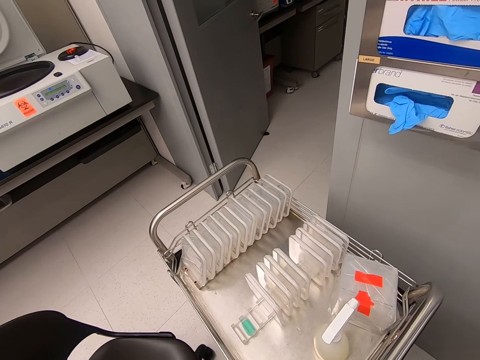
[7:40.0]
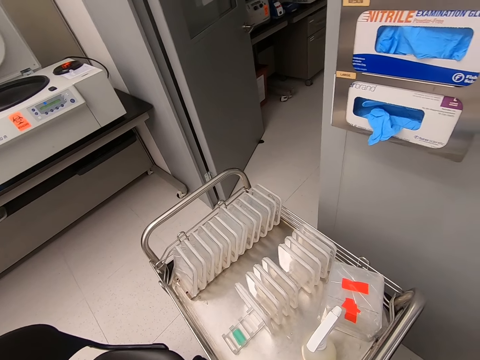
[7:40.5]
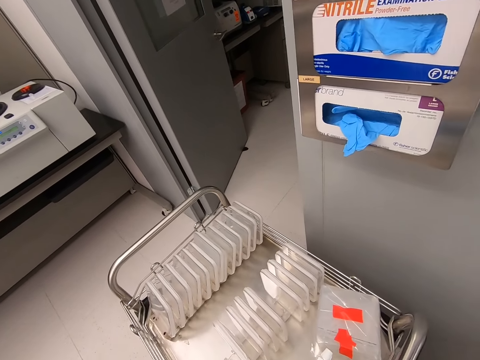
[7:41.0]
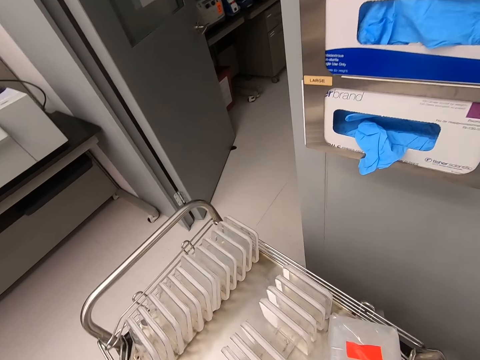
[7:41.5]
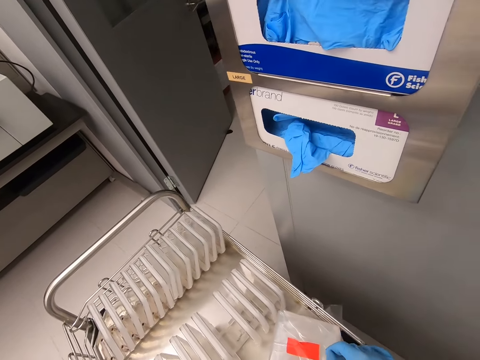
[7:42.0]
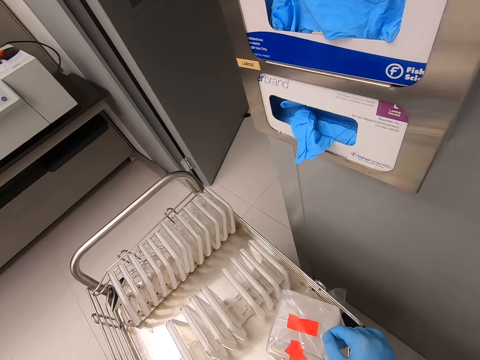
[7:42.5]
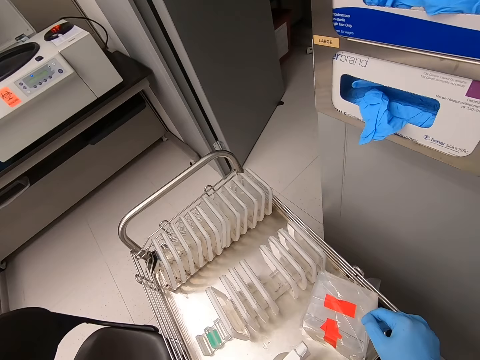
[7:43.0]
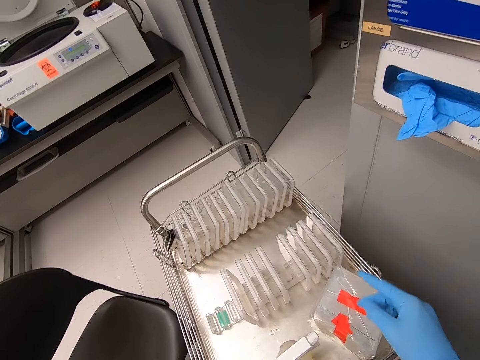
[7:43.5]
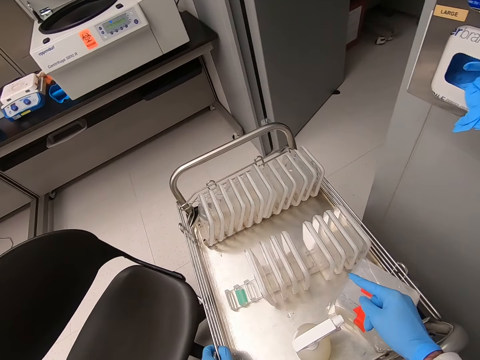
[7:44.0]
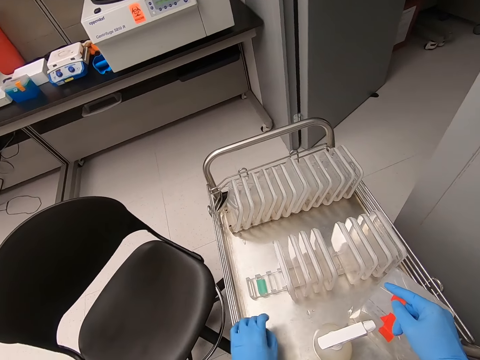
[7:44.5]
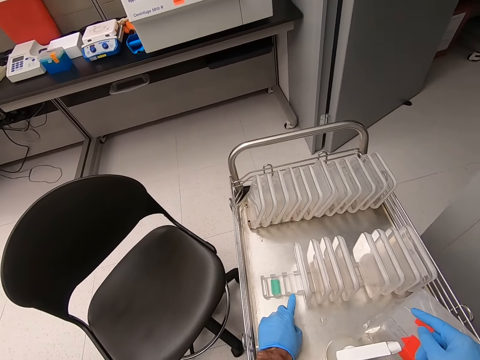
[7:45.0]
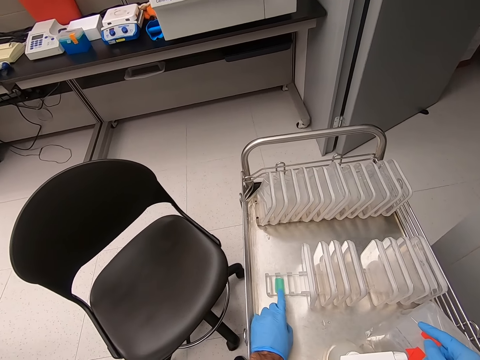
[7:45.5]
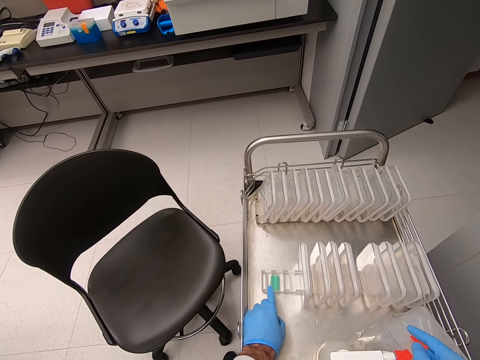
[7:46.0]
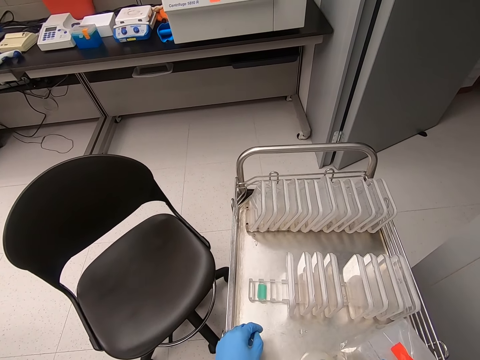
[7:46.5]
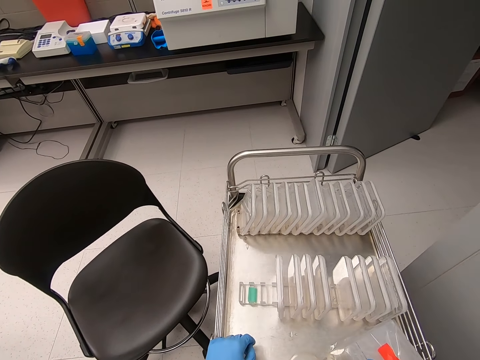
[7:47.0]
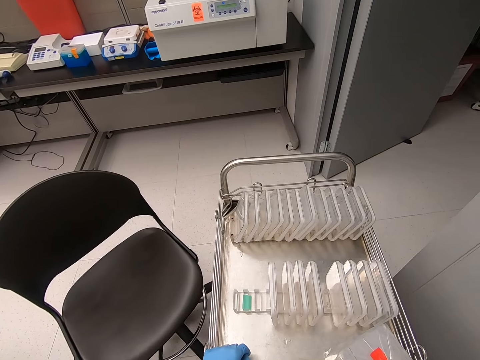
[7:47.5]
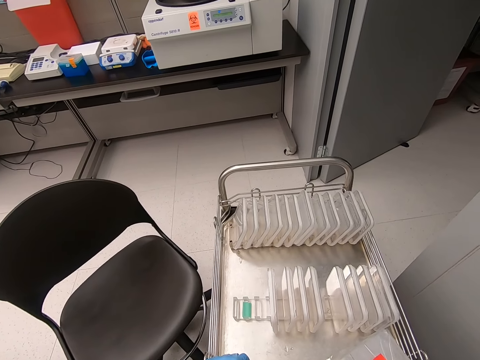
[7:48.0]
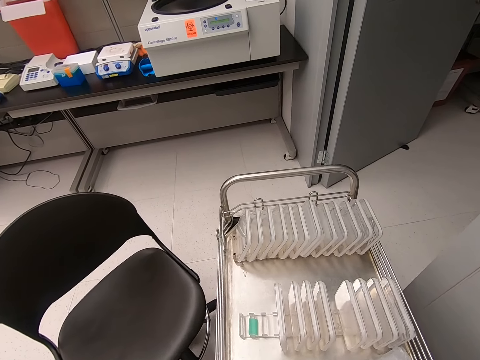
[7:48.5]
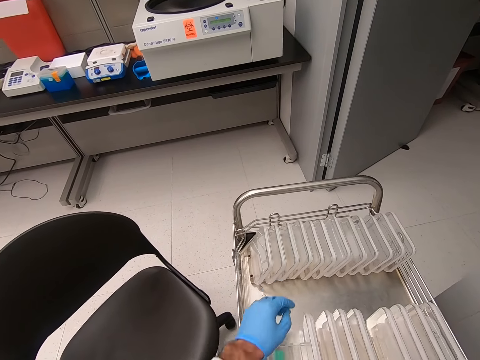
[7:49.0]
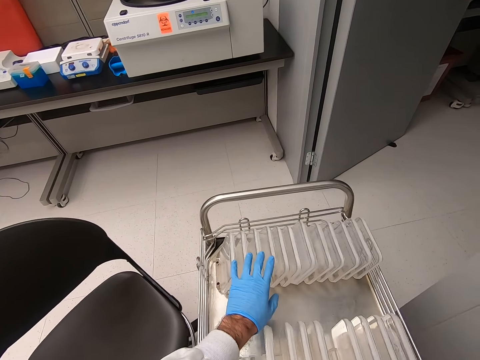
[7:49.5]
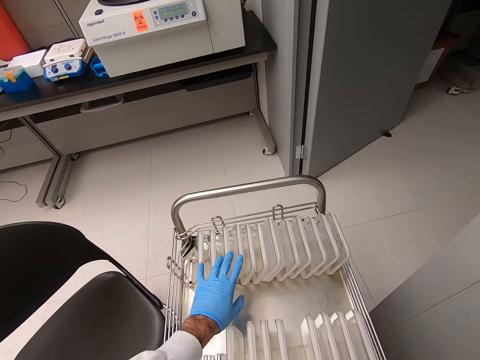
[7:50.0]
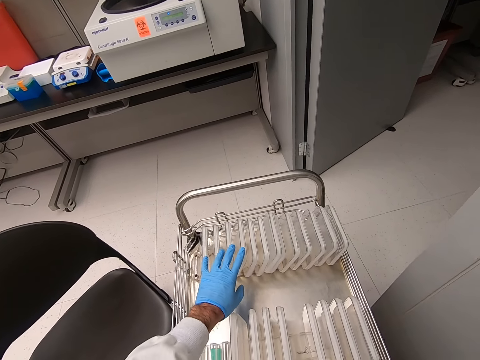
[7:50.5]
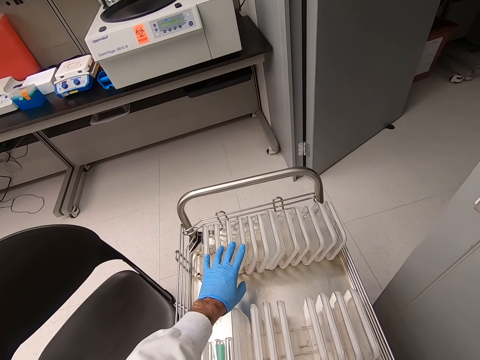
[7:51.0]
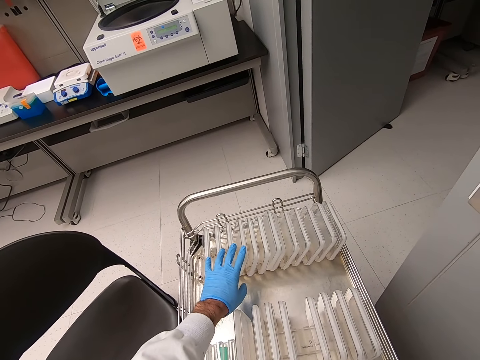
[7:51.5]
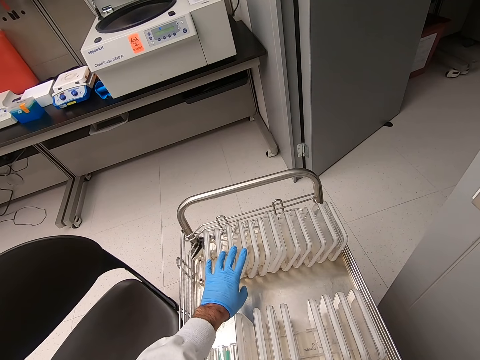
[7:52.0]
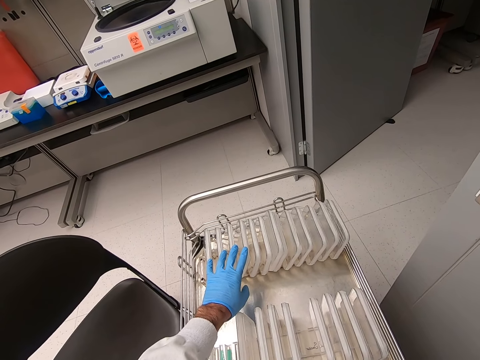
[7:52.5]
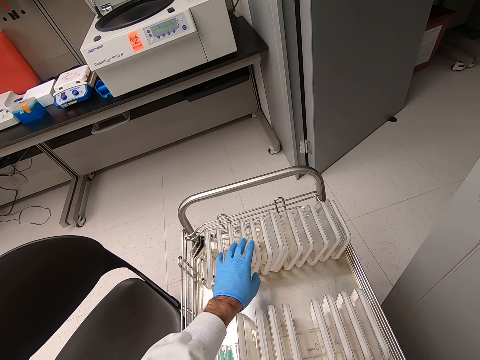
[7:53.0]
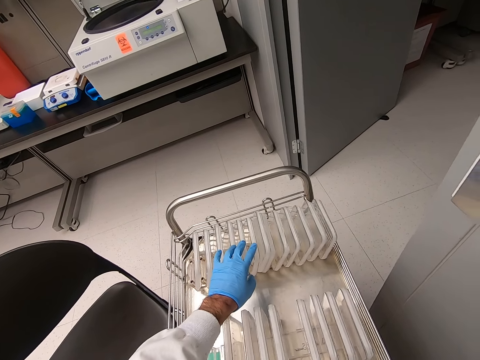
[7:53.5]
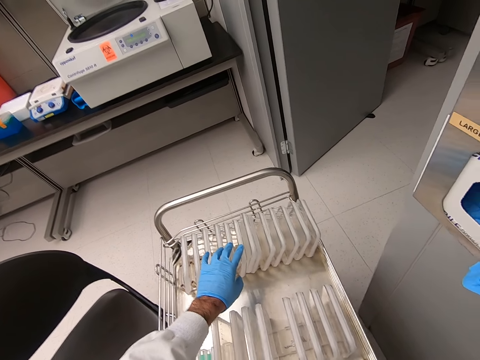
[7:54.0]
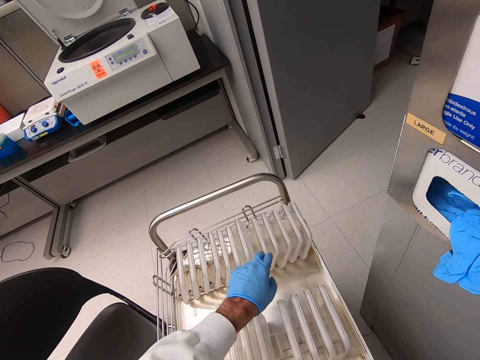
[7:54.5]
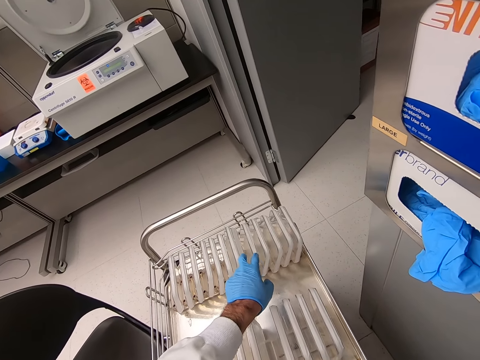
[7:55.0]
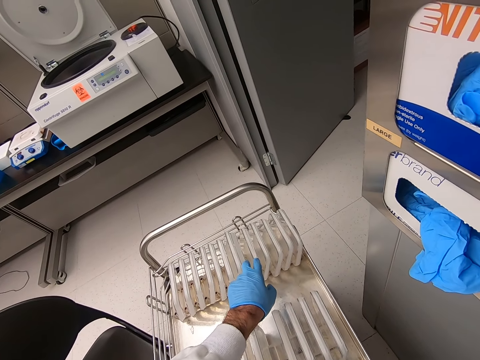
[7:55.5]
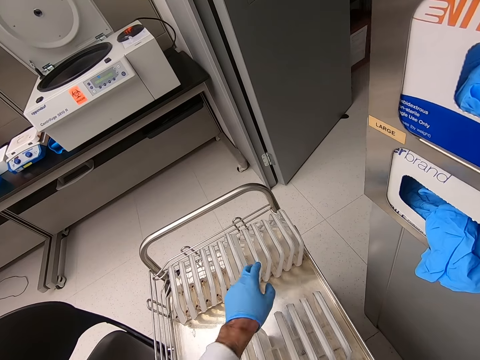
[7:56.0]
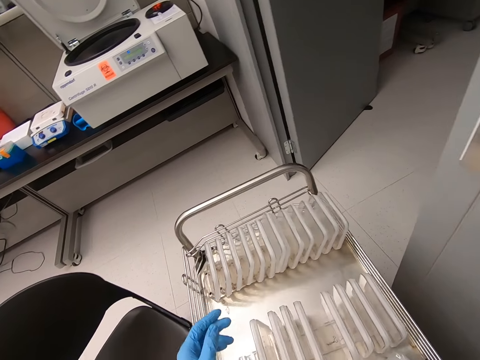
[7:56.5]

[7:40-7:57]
The camera wearer moves his hand on the metal frame. He gestures with his hand. He points at the rack. He puts his hand on the containers. He counts the containers.

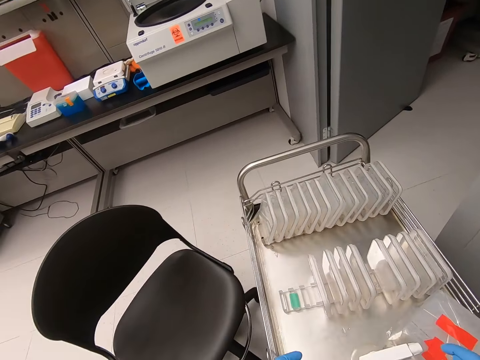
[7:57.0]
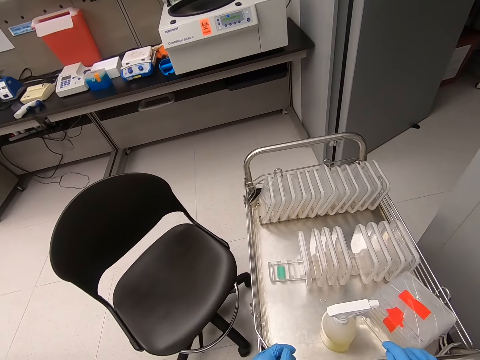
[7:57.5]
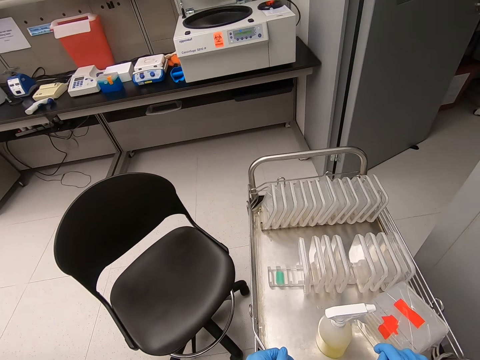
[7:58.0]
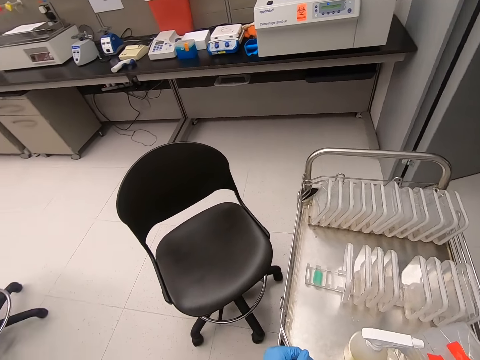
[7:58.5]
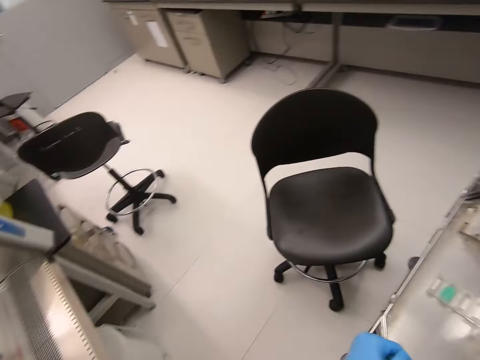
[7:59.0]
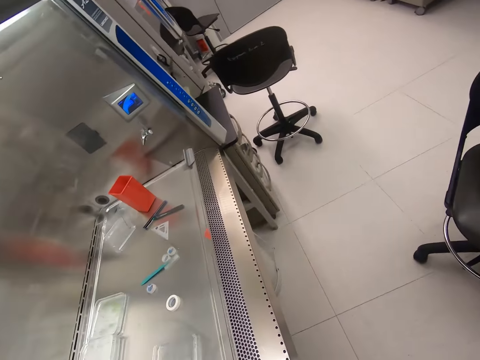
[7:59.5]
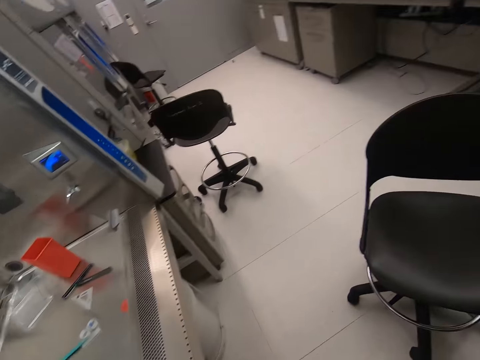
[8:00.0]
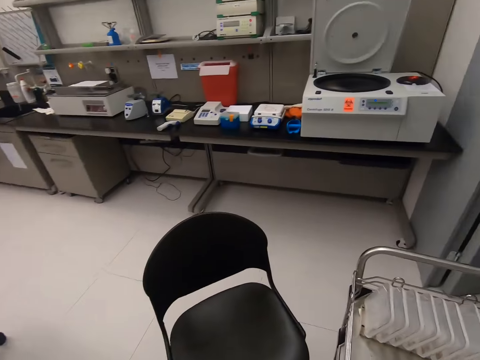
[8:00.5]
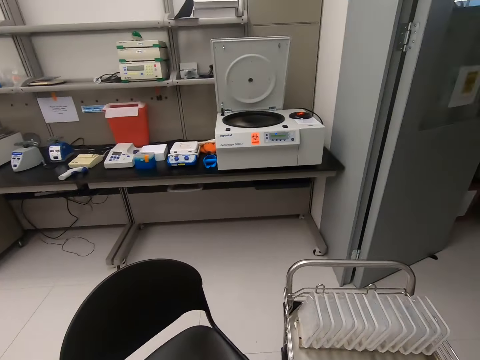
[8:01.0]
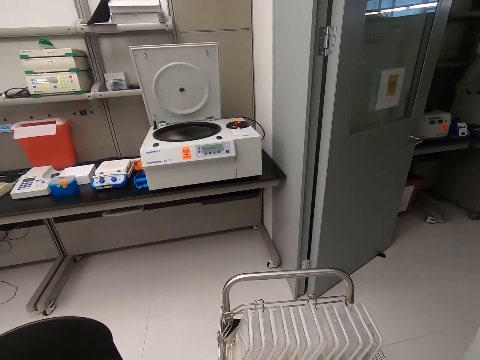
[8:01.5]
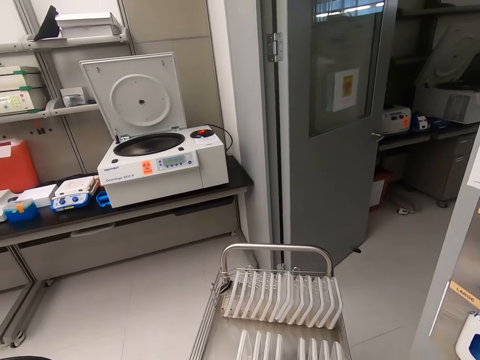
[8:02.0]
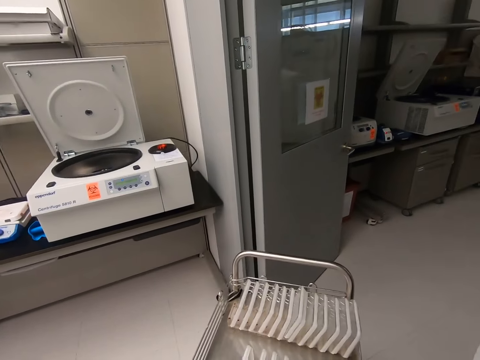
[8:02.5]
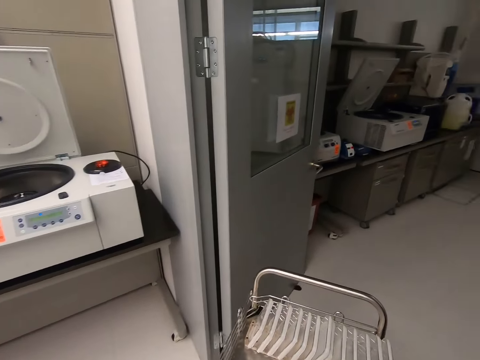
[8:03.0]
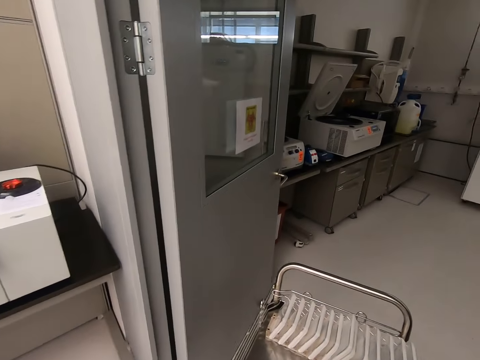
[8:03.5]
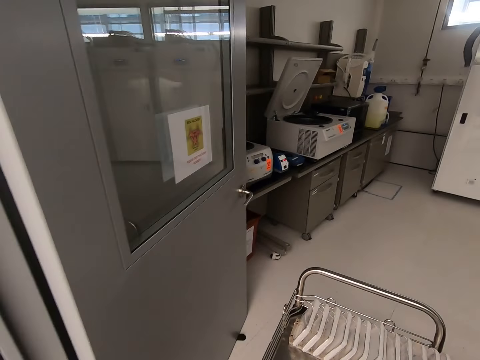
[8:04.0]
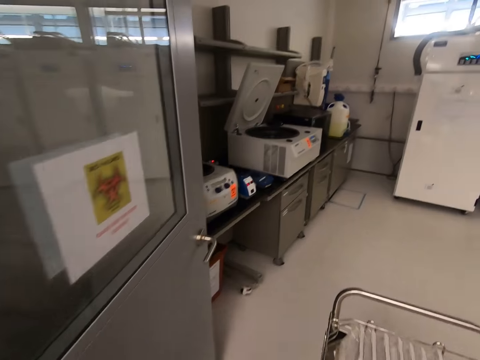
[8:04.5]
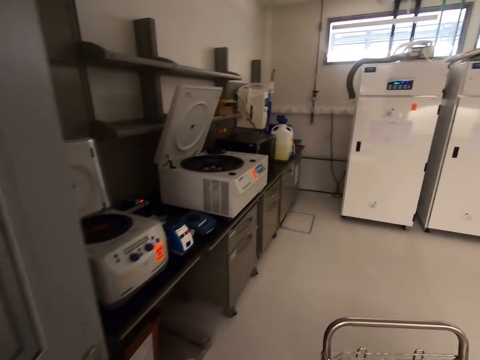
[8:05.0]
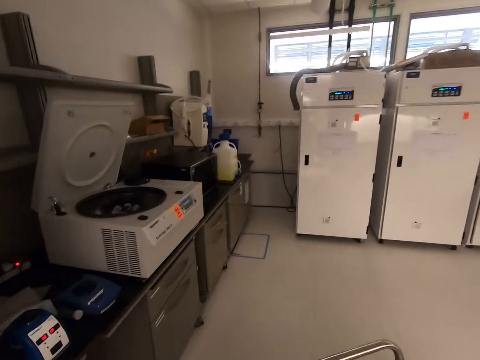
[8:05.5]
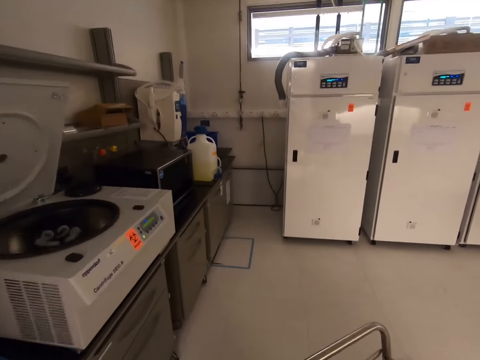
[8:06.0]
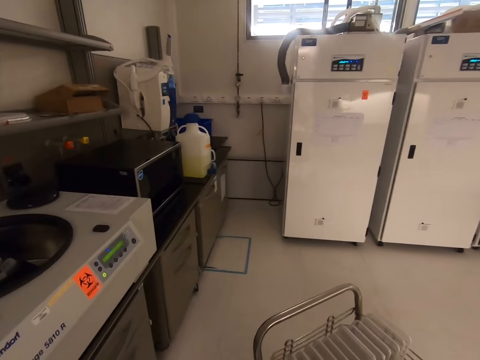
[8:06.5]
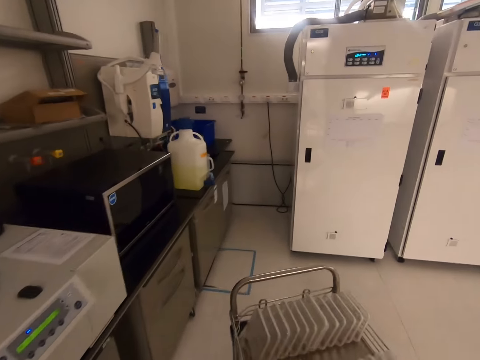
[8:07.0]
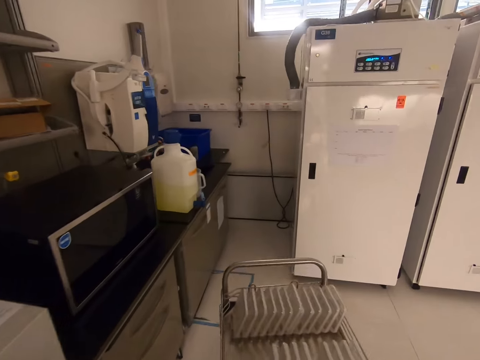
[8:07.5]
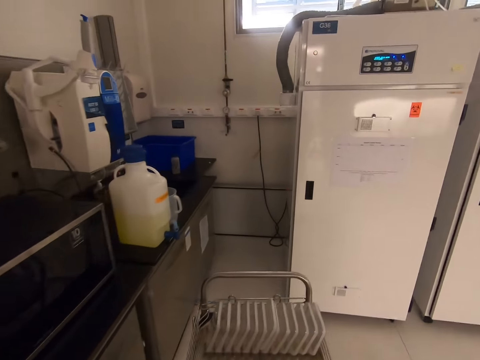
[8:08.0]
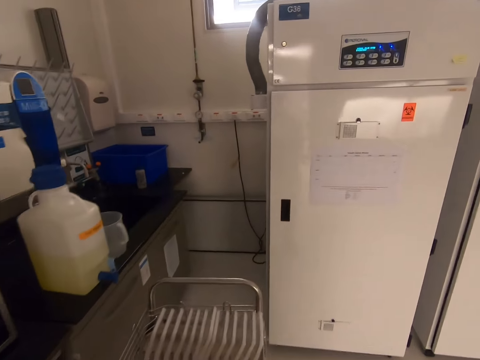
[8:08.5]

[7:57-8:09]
The camera wearer turns to the other side. They look around the room. They push the trolley.
